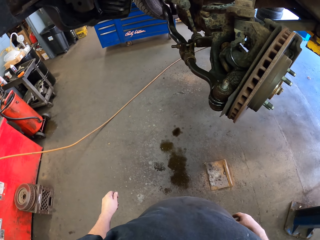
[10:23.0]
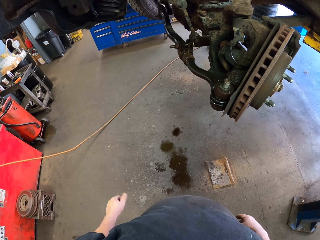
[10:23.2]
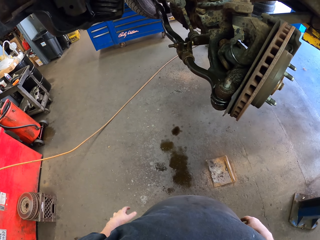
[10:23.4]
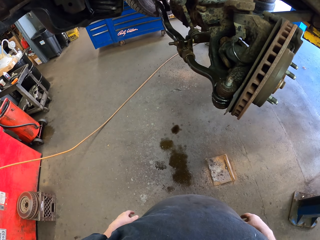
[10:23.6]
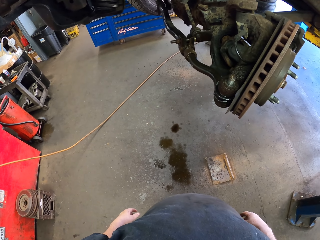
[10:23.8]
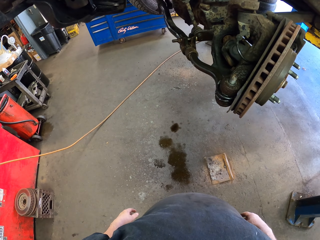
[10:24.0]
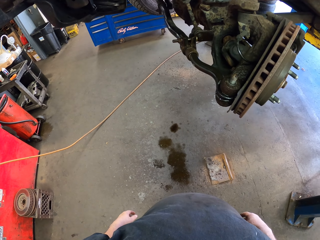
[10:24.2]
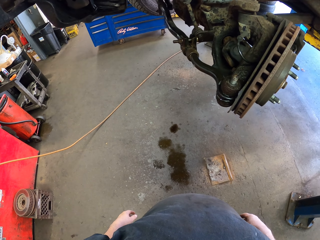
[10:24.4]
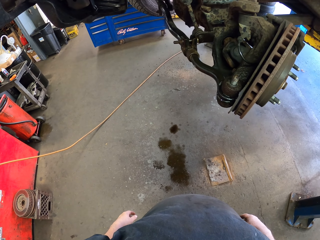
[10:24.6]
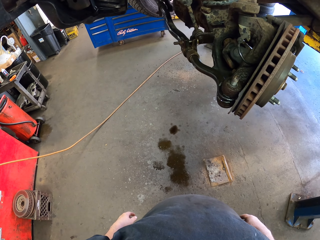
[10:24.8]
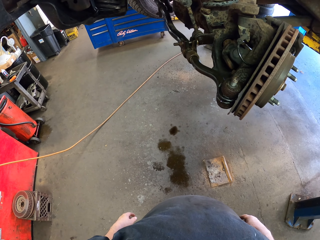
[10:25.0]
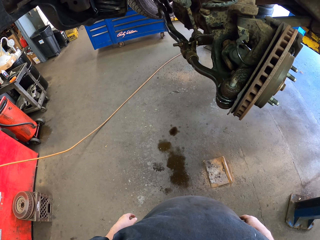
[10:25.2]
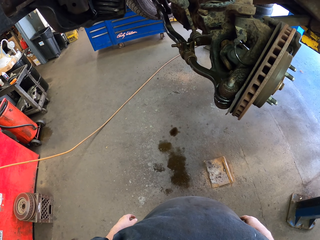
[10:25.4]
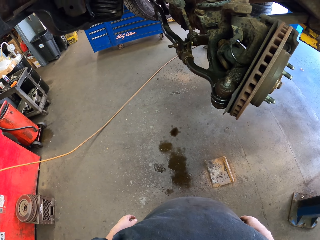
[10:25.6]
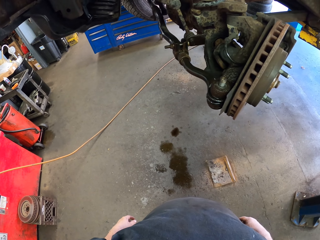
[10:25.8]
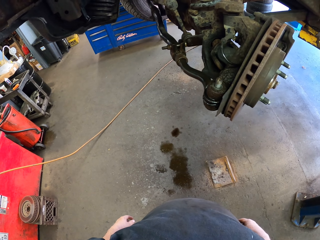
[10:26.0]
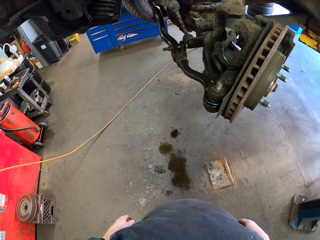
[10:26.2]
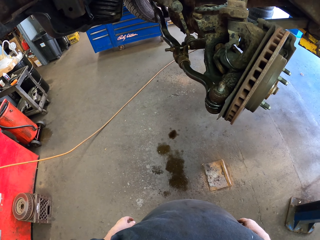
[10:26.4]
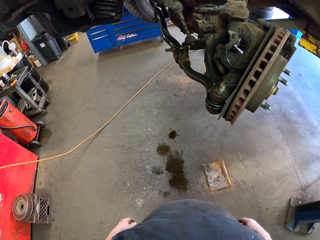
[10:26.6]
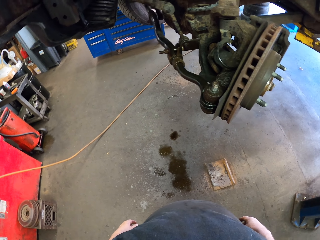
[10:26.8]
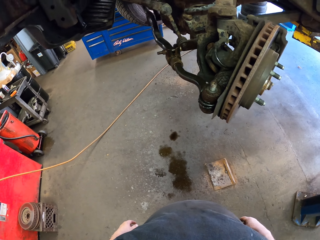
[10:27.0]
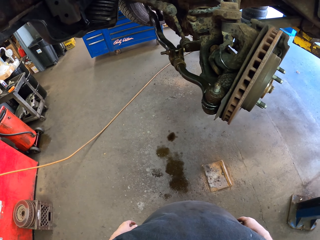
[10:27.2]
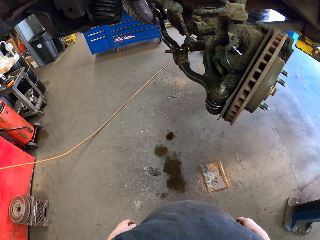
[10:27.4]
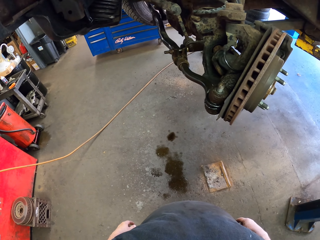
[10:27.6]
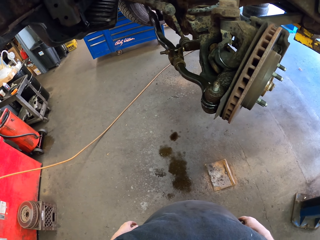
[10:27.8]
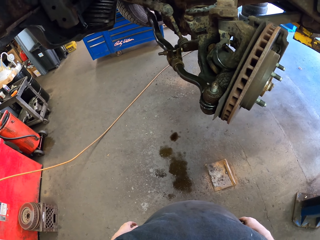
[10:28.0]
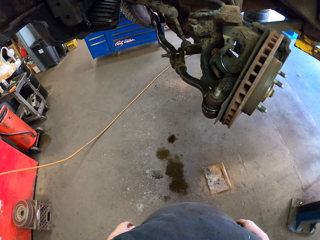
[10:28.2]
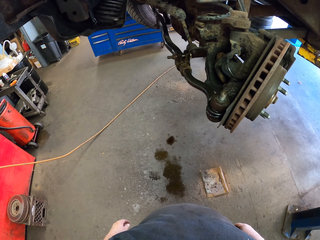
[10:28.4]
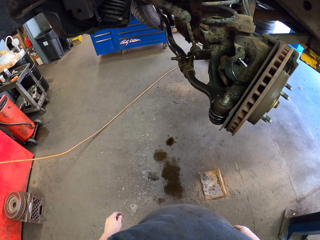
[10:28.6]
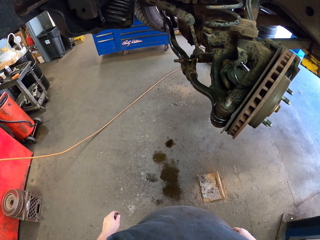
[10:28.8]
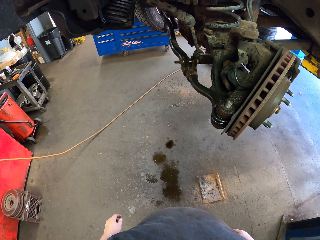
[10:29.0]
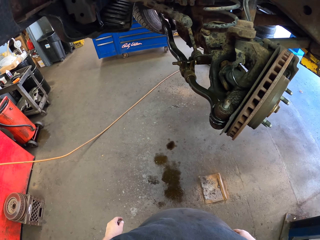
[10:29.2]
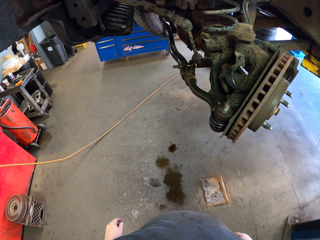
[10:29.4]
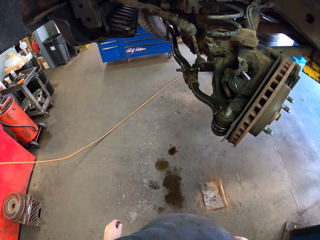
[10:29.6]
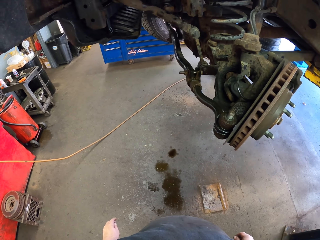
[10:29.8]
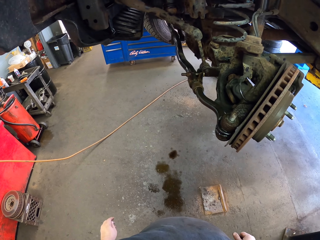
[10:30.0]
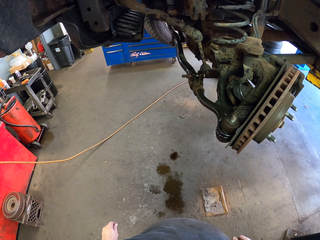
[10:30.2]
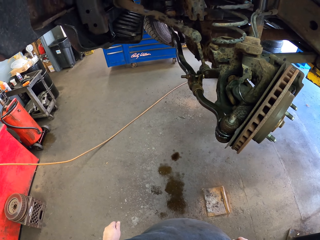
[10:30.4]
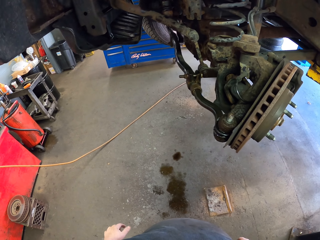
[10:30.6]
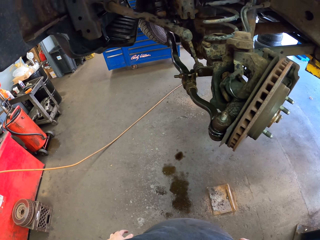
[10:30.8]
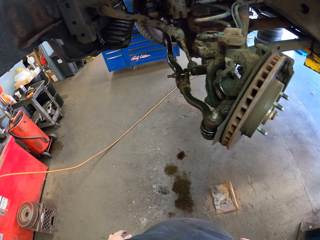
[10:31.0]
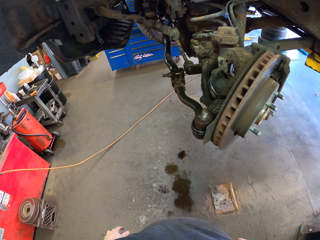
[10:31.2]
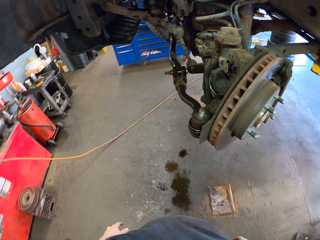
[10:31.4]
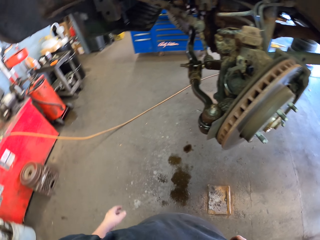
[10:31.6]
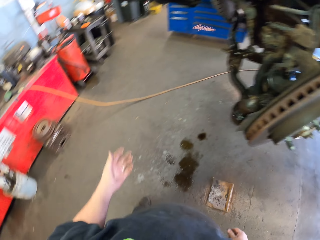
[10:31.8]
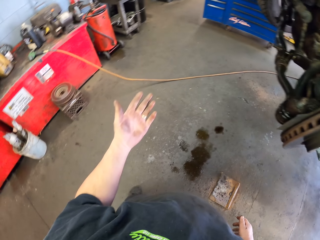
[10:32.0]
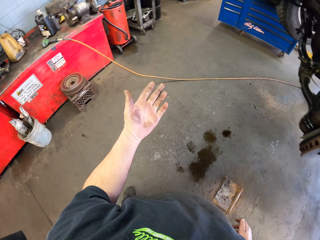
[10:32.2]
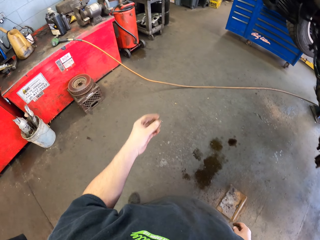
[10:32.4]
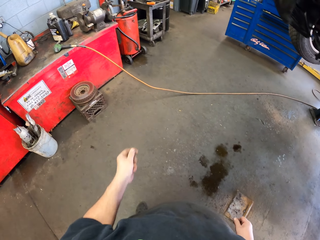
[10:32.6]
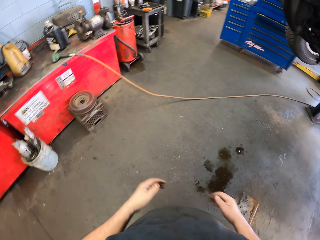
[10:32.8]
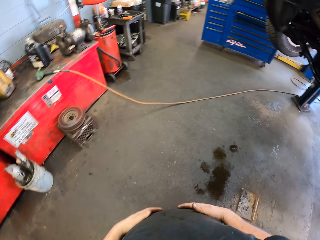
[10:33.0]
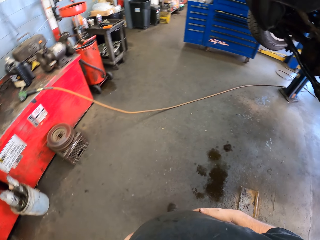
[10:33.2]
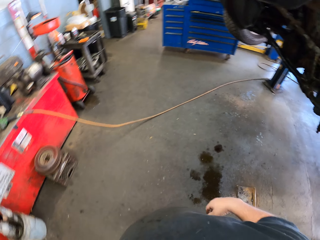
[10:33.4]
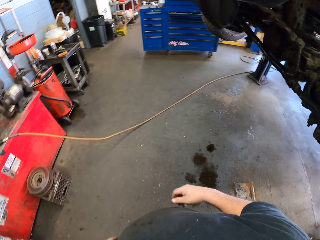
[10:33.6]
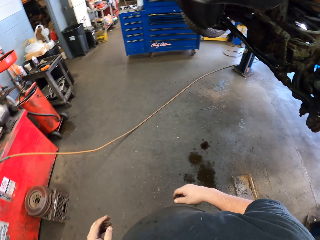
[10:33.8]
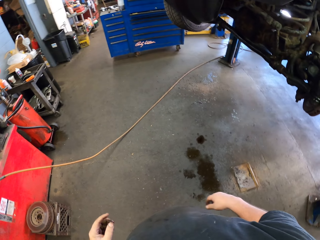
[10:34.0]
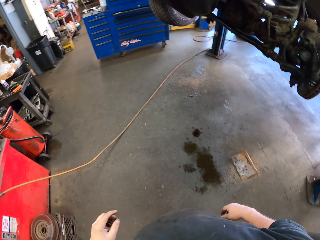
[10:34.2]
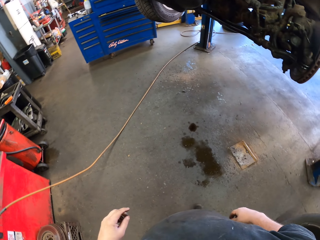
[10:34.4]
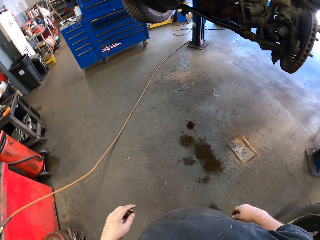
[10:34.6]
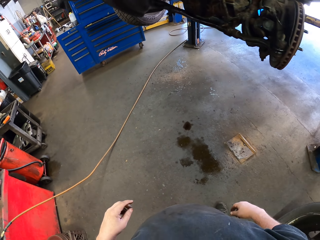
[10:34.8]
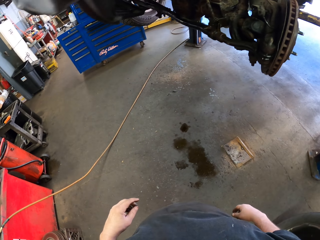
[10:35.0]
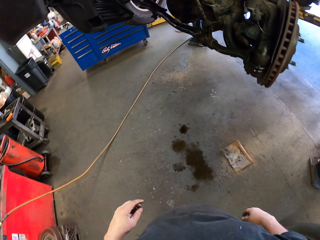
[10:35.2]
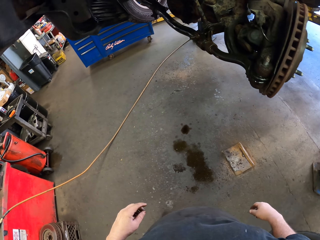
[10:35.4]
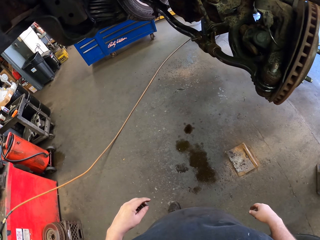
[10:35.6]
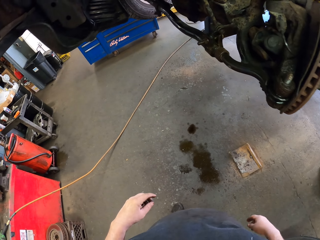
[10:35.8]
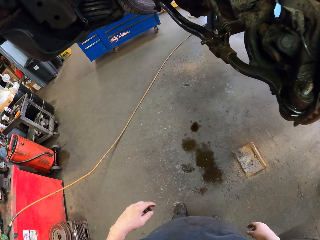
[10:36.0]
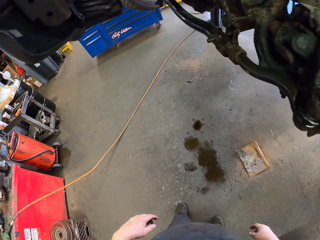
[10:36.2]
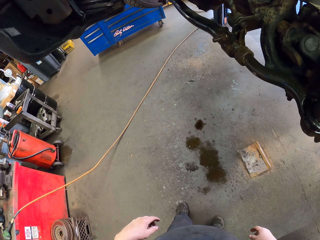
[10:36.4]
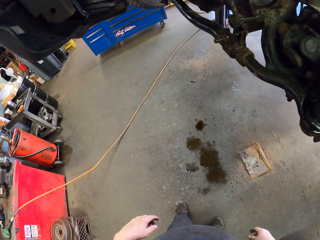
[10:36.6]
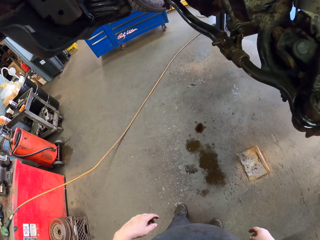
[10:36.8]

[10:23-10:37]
The camera wearer looks around. He walks in the garage. He looks at his left hand. He wipes the hands on the cloth. He looks at the wheel hub.

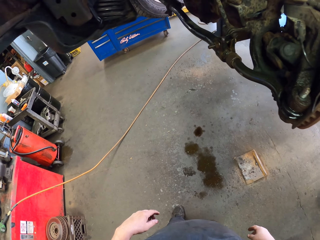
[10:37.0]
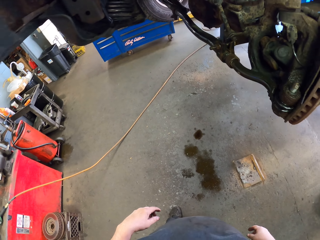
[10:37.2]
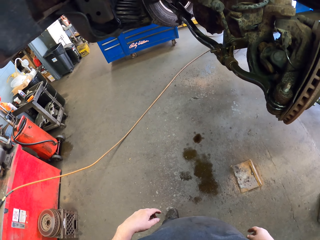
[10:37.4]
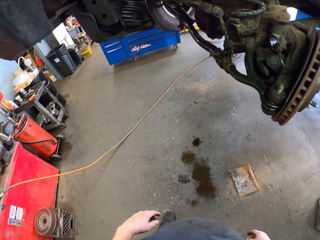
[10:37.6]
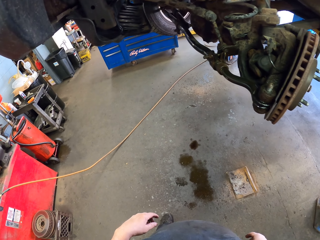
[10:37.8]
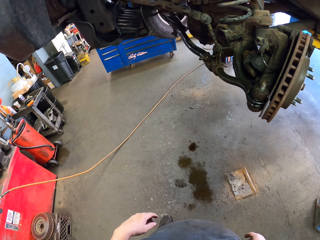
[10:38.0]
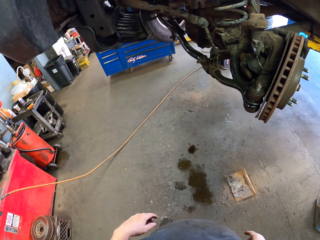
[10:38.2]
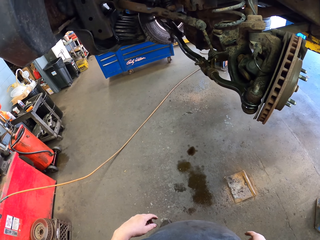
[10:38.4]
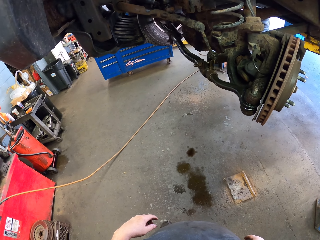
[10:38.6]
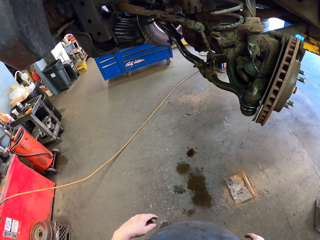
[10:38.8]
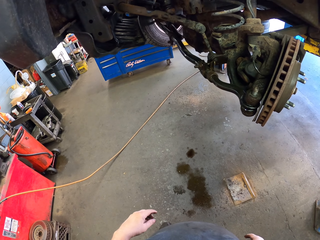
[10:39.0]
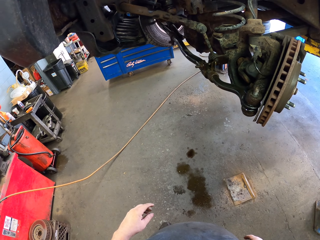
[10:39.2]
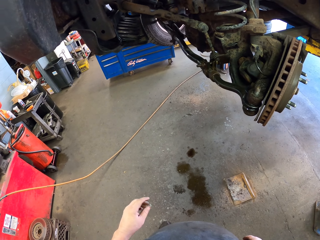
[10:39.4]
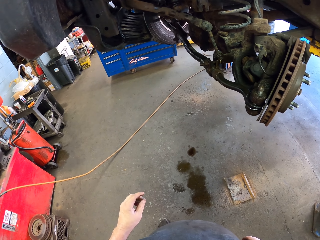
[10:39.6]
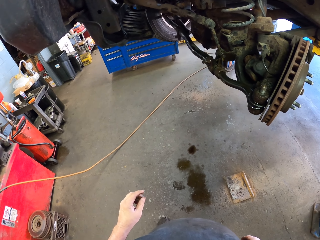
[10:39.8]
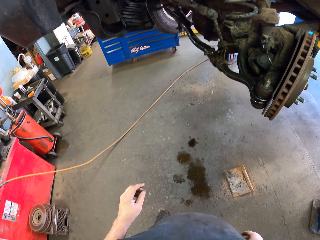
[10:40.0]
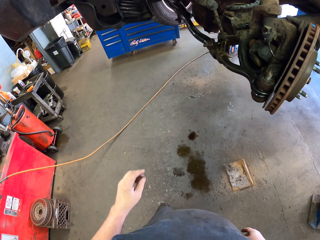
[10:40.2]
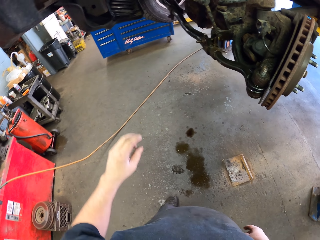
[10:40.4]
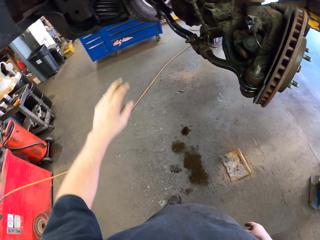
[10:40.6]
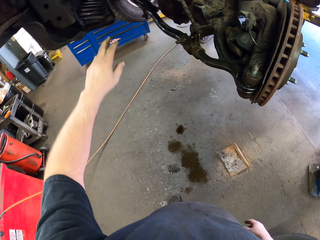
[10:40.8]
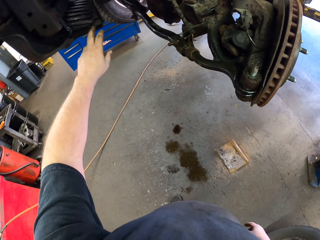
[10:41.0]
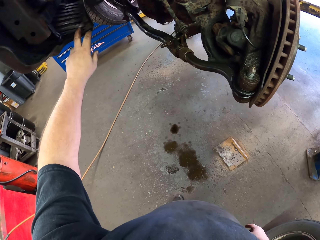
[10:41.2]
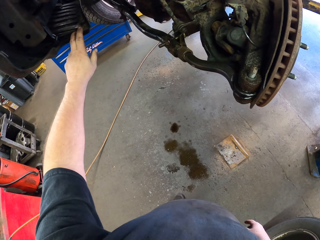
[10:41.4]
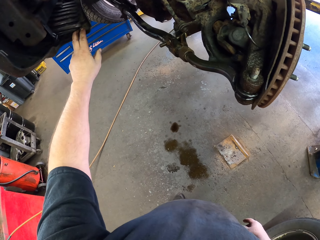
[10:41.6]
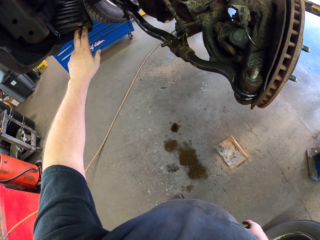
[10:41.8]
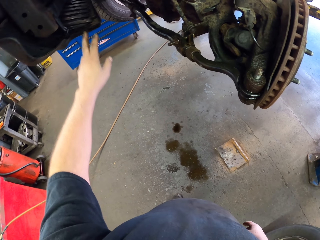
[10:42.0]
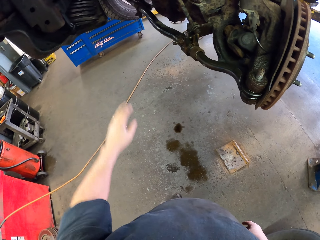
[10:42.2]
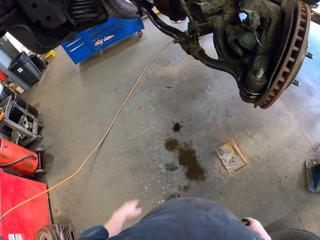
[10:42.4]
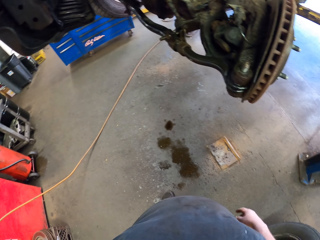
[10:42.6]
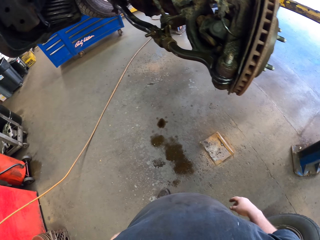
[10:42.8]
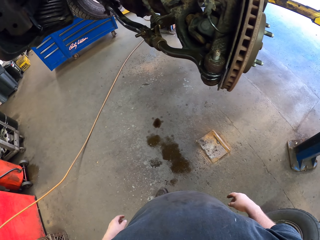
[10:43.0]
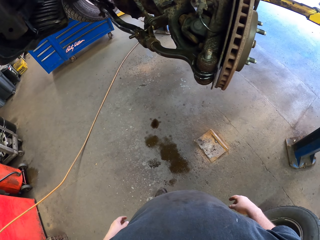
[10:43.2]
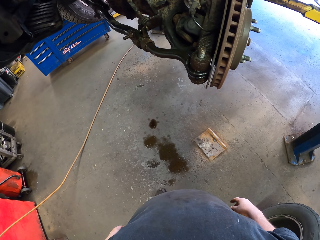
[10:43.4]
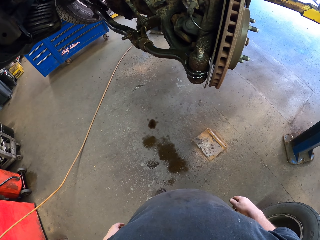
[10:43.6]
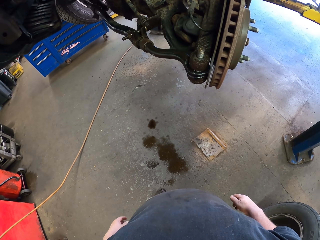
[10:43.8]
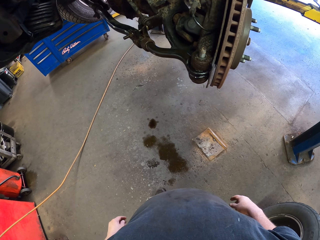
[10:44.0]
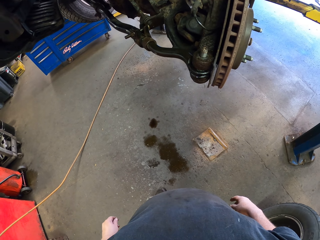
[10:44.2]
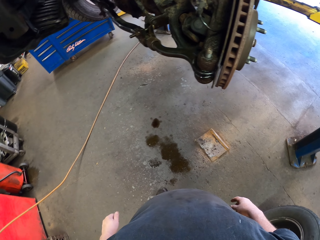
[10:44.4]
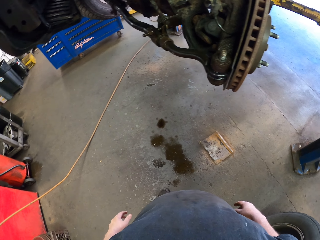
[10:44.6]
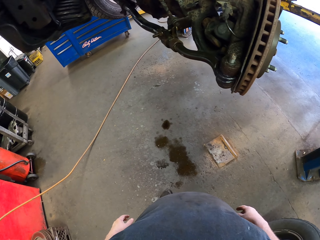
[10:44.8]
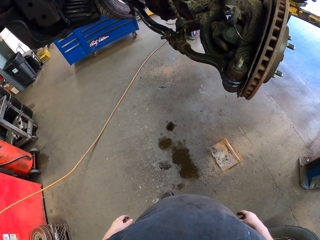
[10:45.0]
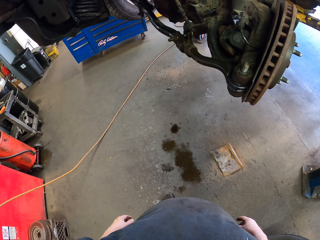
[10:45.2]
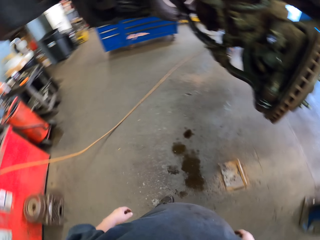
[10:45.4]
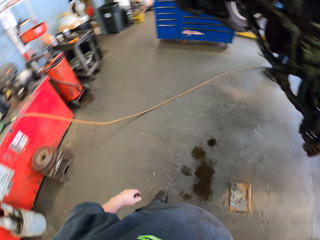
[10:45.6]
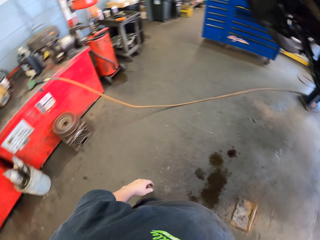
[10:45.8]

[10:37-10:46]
The camera wearer looks around. They touch the vehicle. They hold the truck.
